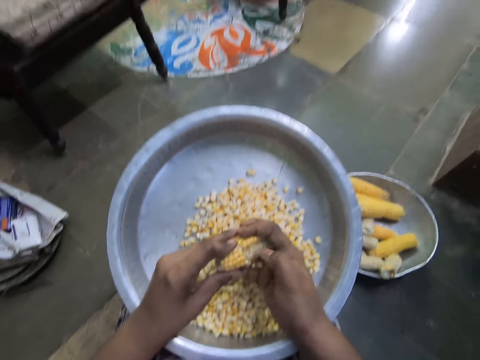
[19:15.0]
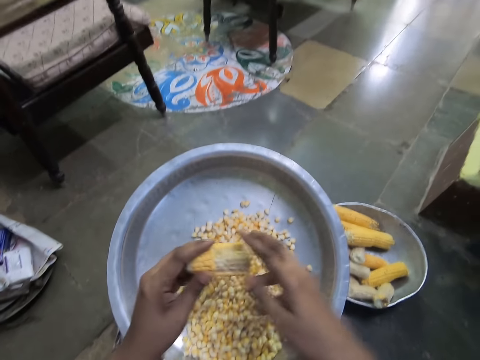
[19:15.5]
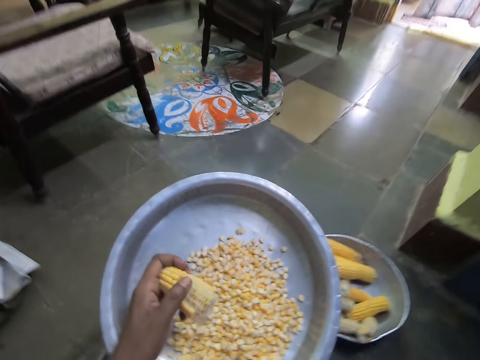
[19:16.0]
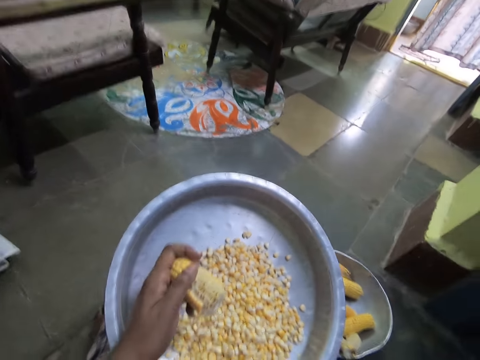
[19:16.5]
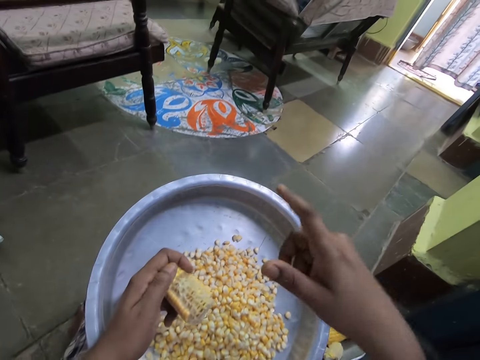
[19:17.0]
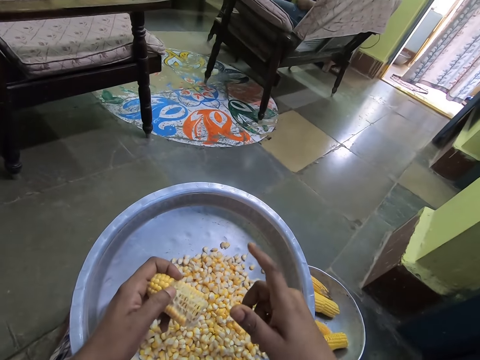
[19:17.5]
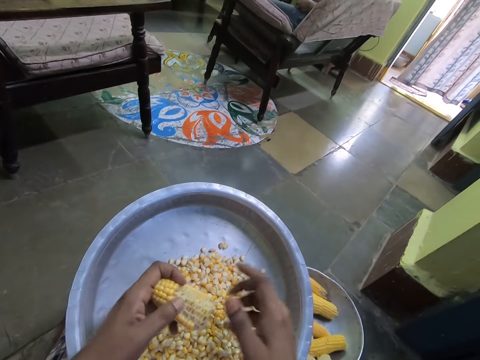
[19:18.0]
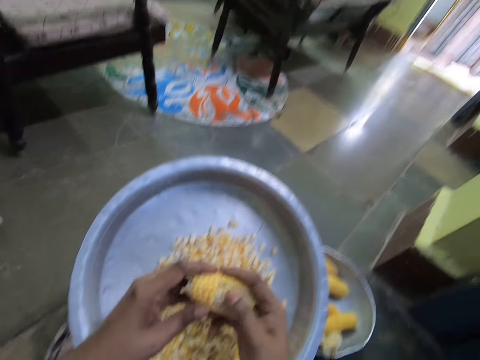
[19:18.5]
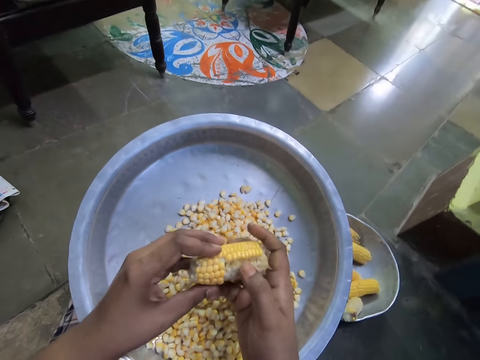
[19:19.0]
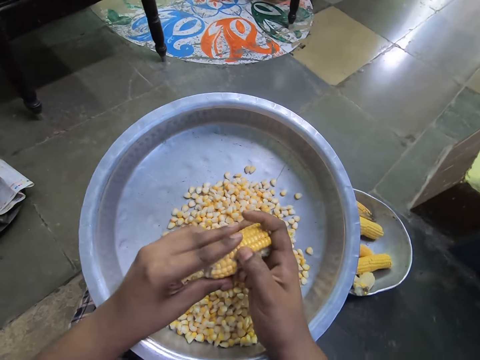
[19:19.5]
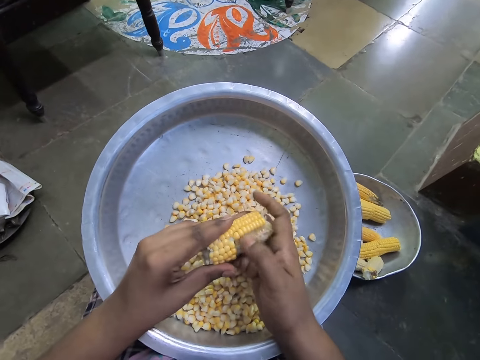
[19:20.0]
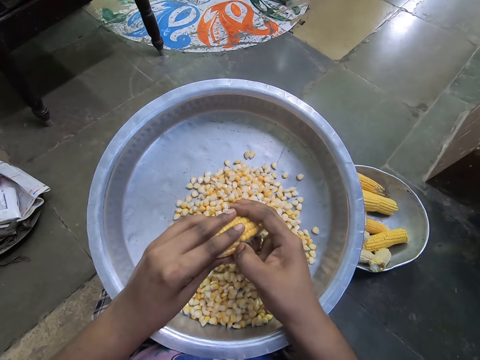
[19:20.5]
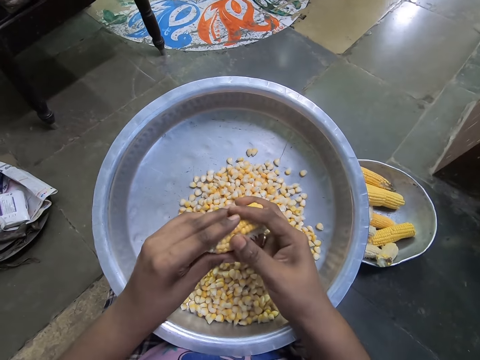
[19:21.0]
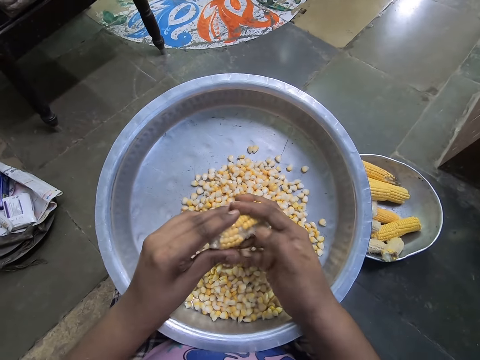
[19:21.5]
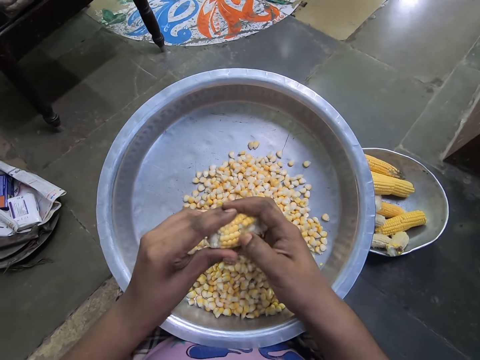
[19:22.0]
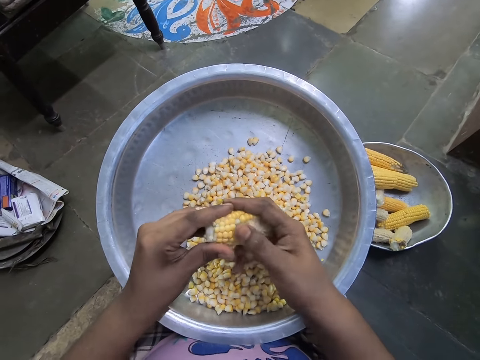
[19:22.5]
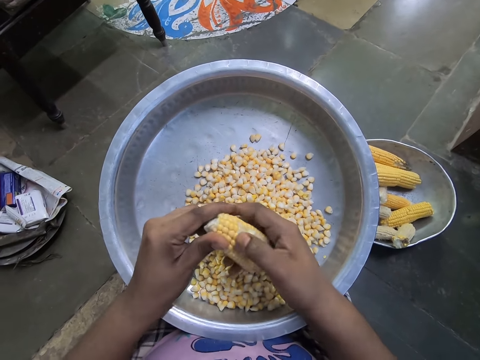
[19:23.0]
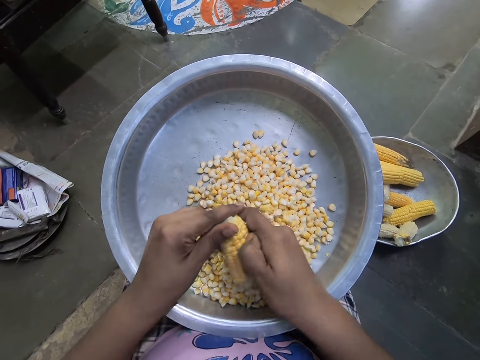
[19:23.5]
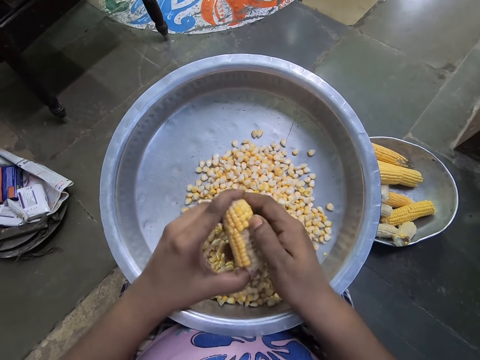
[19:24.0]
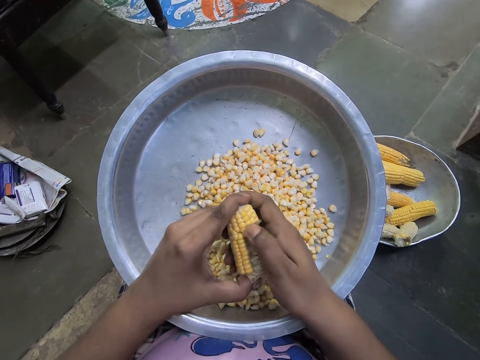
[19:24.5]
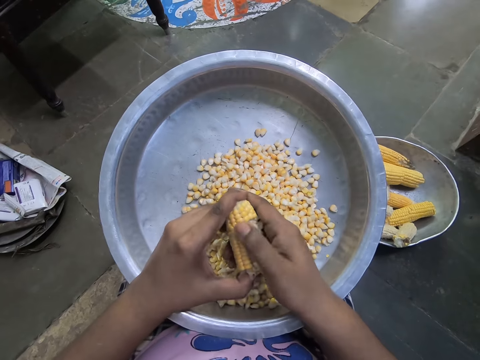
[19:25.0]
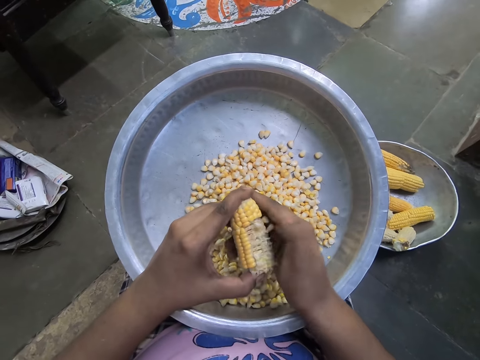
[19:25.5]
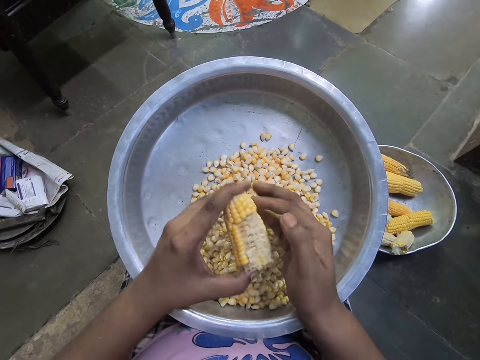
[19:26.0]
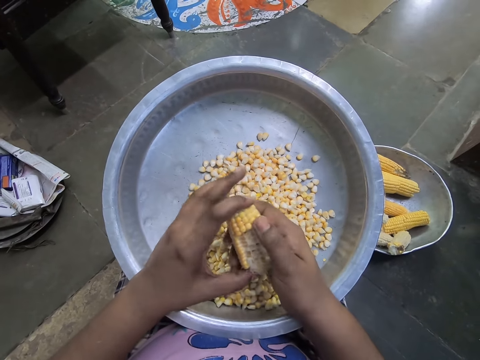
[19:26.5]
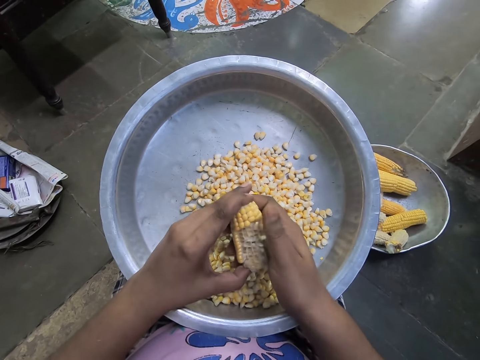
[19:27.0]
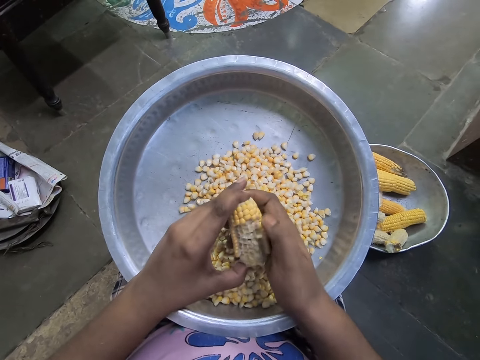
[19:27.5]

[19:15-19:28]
The camera wearer shakes her right hand. She turns to the side. She peels the grains off the corn in her left hand into the bowl on her laps with her right hand.

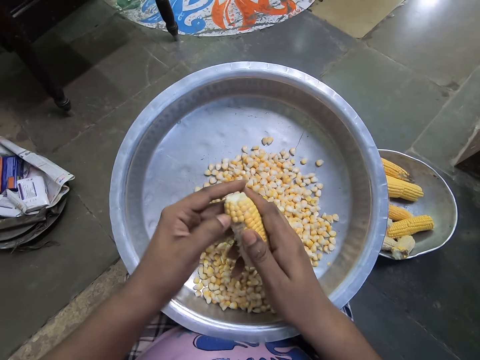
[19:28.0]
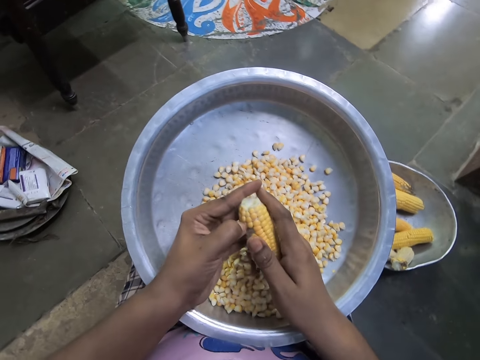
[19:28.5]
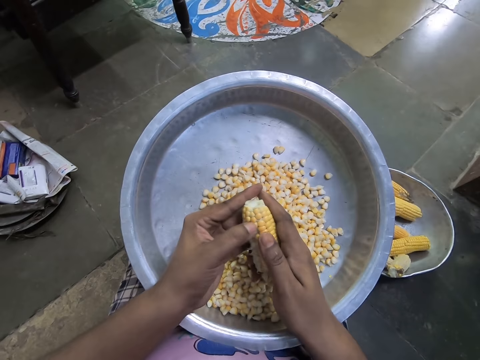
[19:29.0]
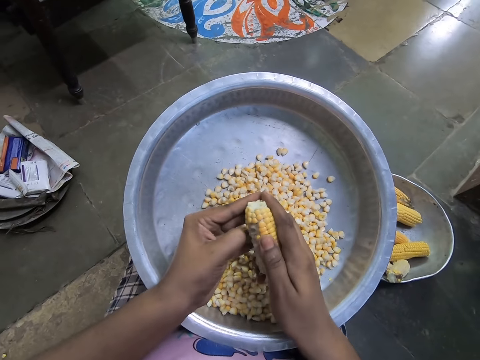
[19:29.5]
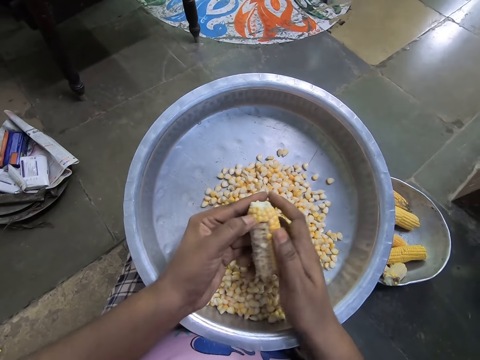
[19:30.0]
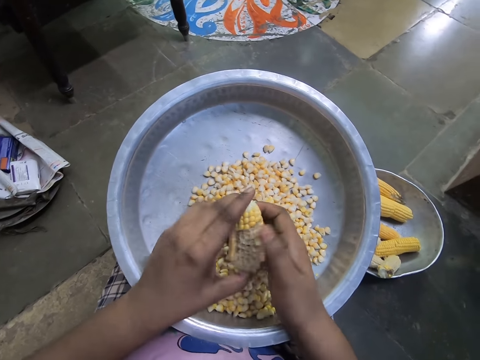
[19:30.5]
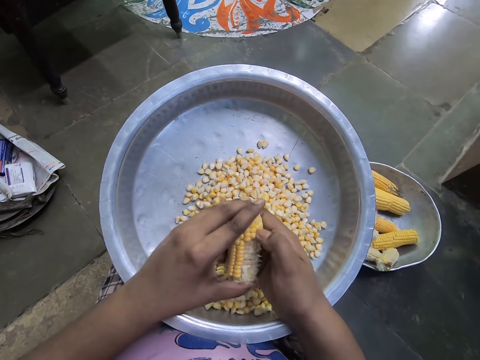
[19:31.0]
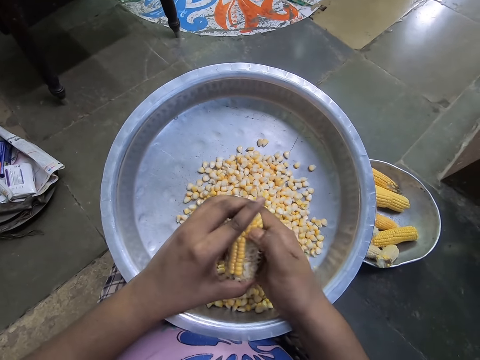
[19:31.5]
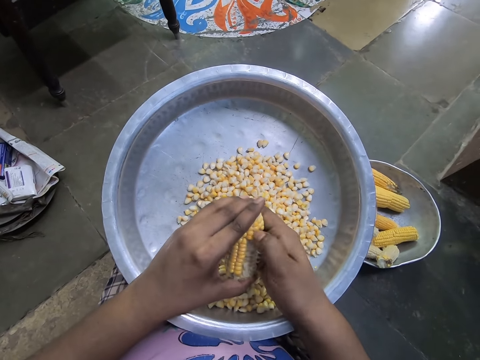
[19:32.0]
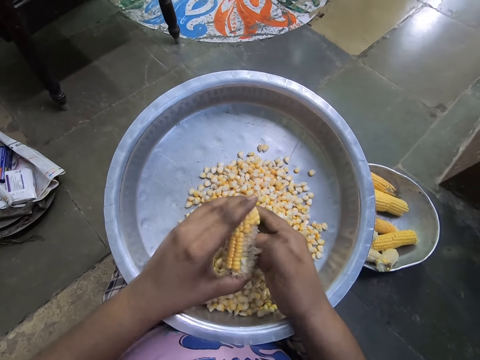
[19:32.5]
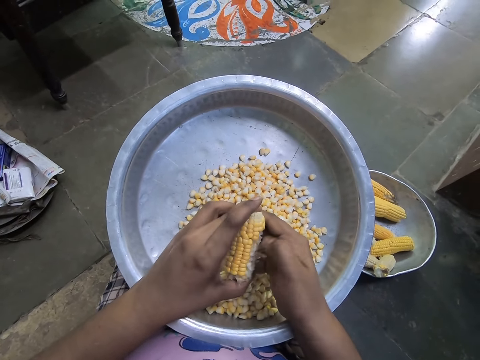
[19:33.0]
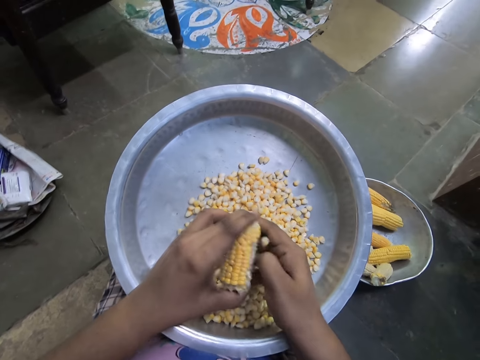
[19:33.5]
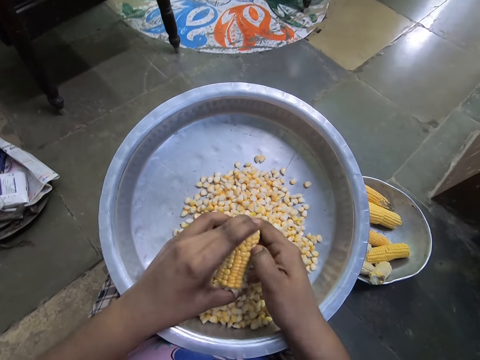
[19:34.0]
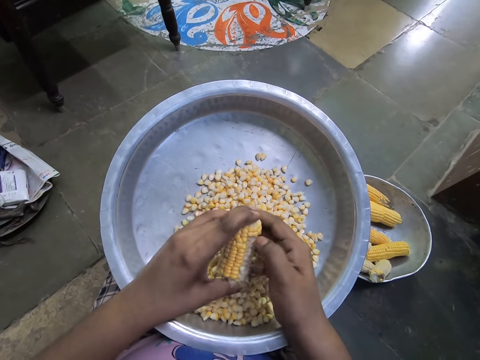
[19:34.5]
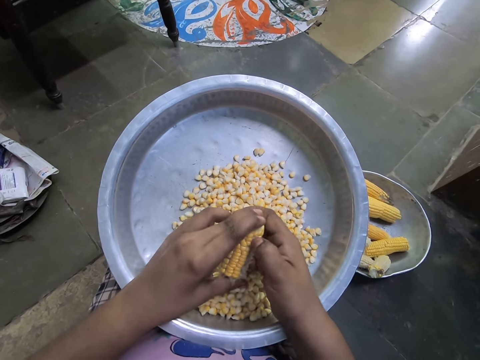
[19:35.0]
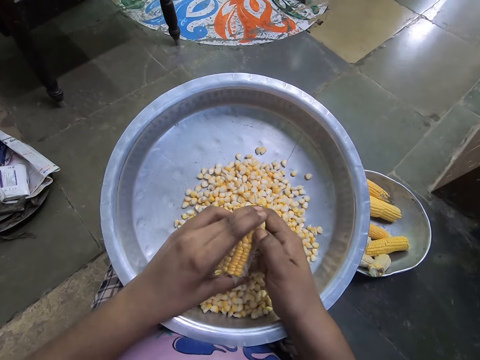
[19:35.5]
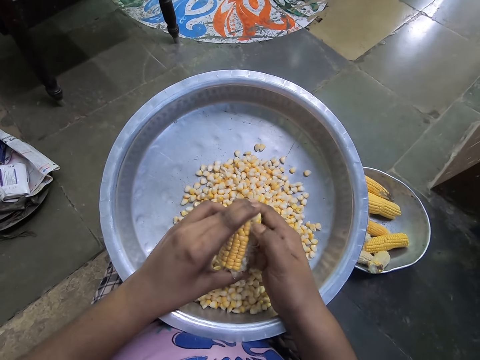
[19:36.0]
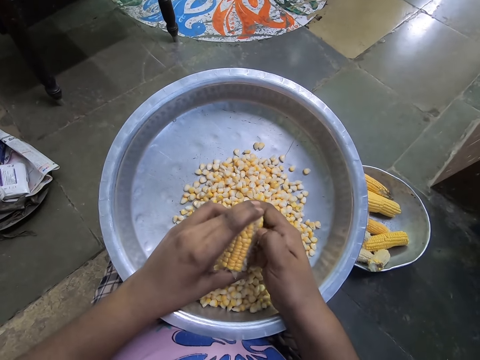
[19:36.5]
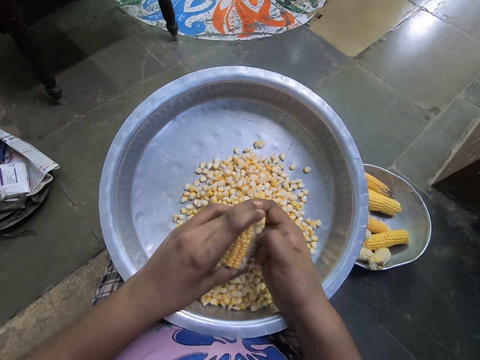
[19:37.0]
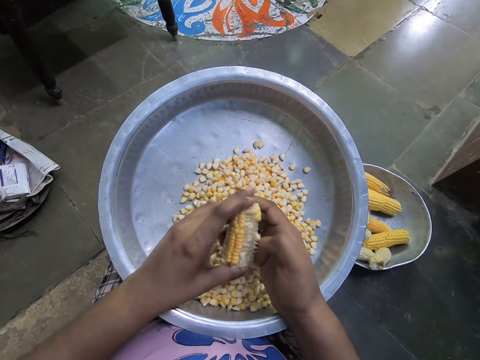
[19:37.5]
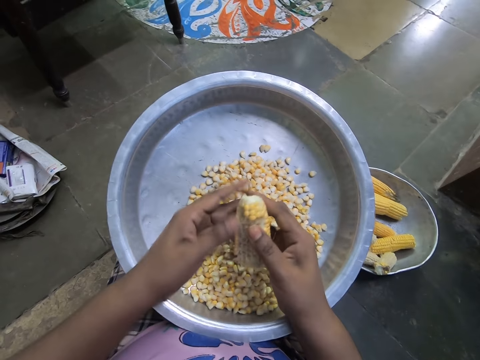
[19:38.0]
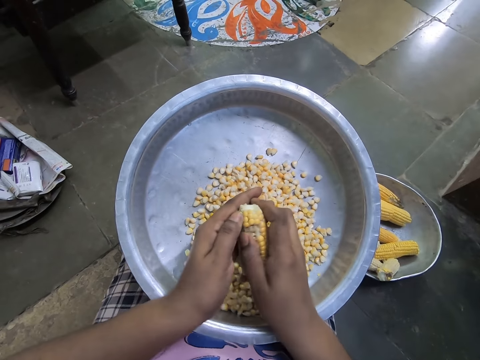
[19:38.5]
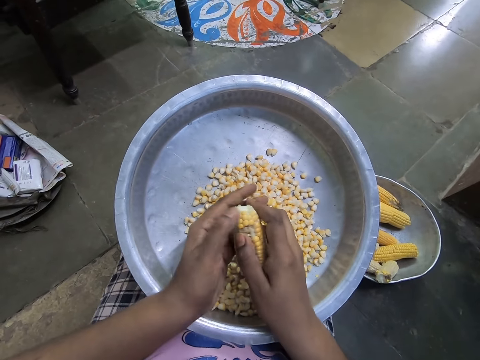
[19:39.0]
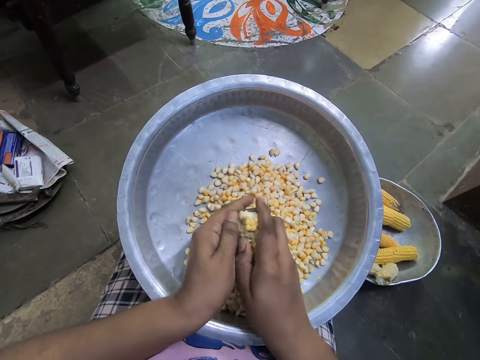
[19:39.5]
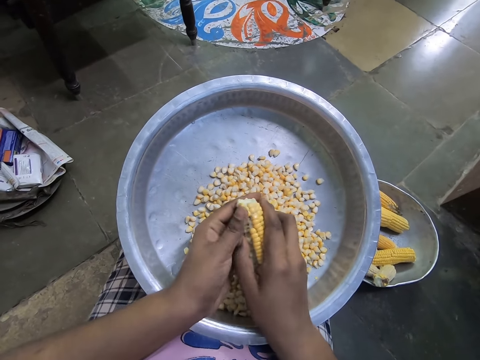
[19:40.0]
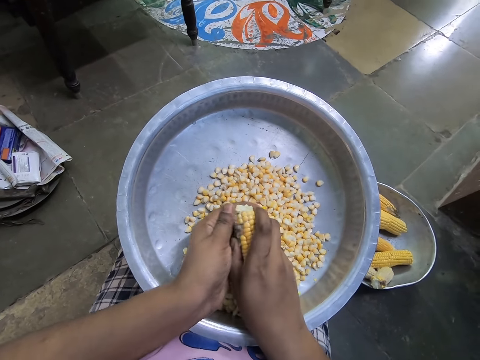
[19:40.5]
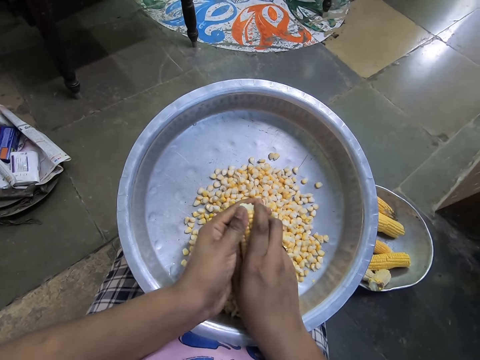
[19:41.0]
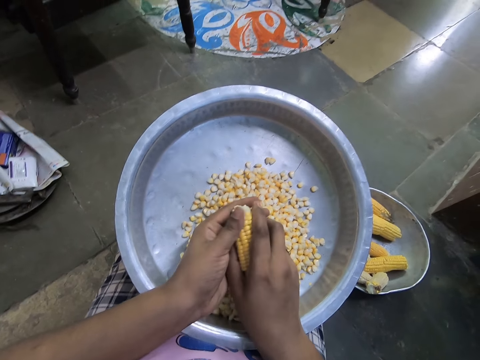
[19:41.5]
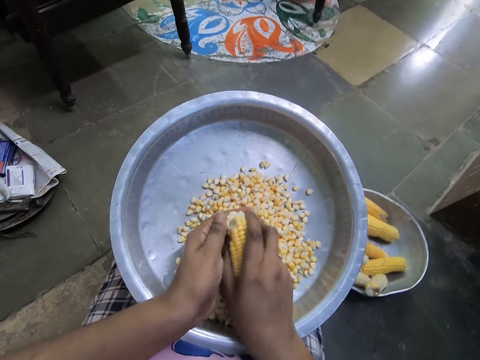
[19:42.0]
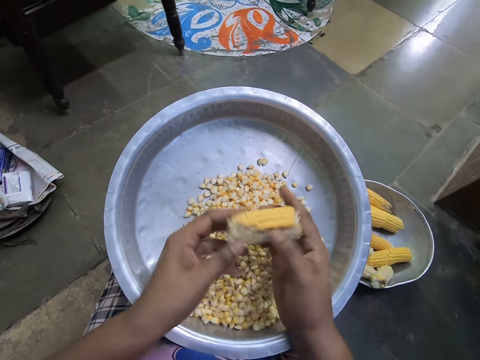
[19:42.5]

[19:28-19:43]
The camera wearer adjusts a corn cob. They remove corns from the cob.
